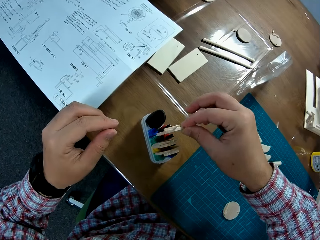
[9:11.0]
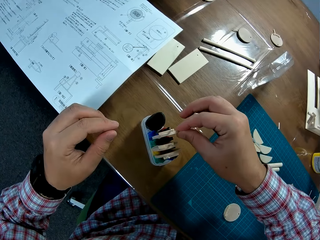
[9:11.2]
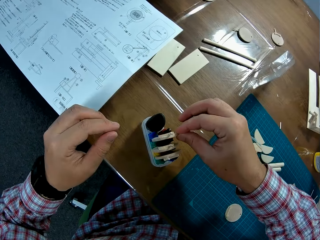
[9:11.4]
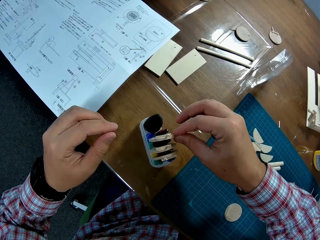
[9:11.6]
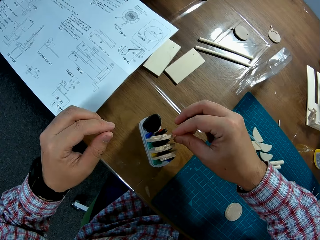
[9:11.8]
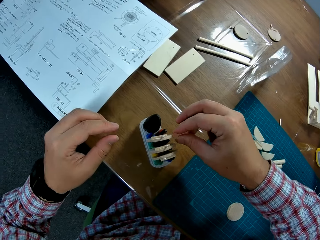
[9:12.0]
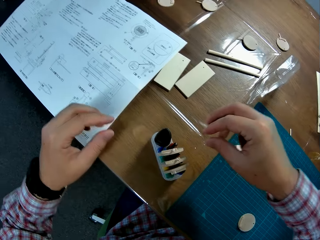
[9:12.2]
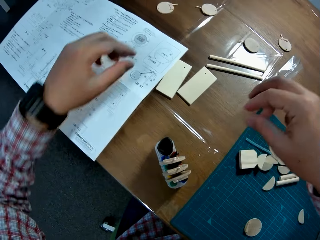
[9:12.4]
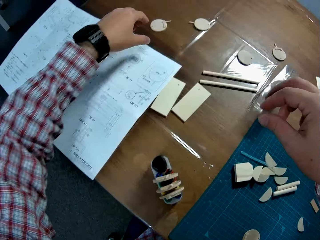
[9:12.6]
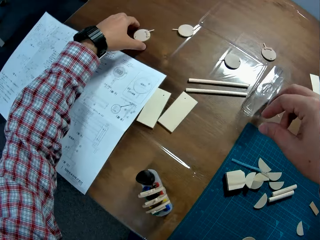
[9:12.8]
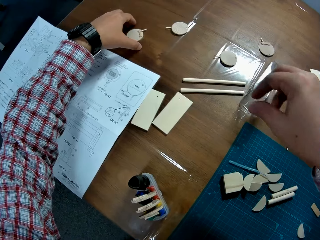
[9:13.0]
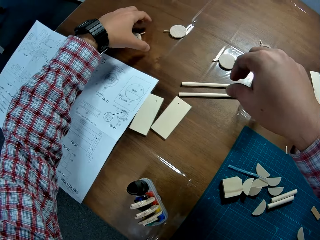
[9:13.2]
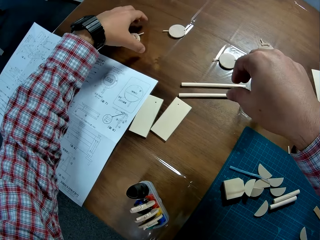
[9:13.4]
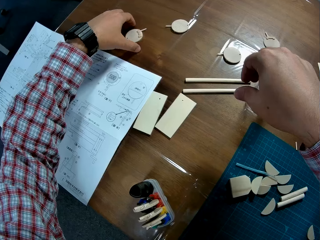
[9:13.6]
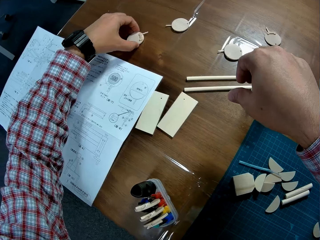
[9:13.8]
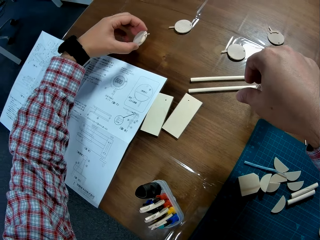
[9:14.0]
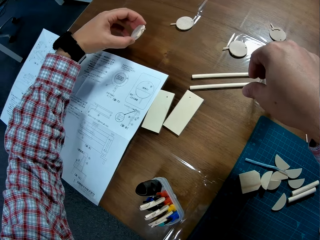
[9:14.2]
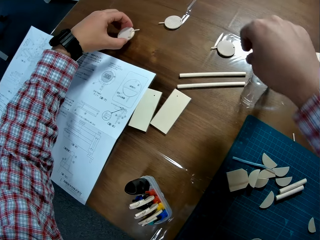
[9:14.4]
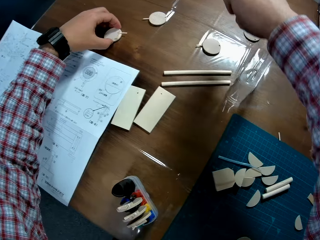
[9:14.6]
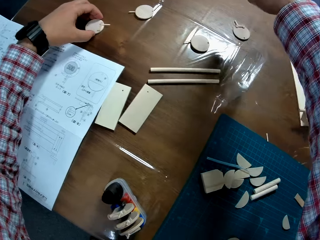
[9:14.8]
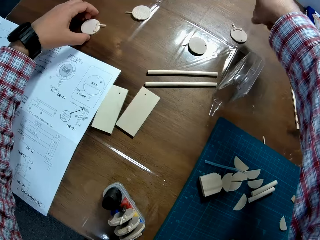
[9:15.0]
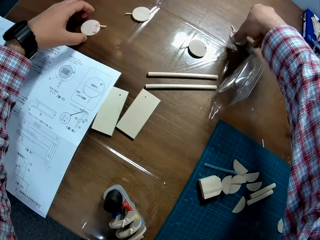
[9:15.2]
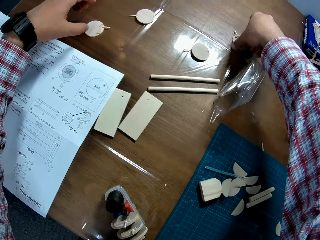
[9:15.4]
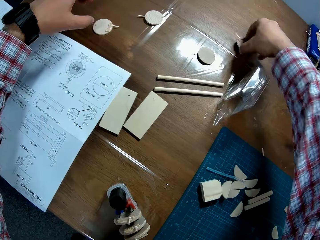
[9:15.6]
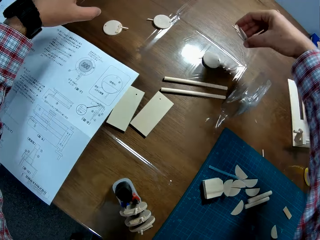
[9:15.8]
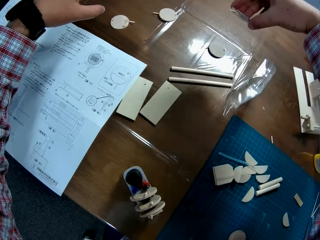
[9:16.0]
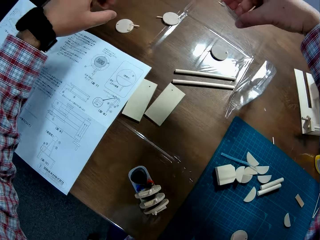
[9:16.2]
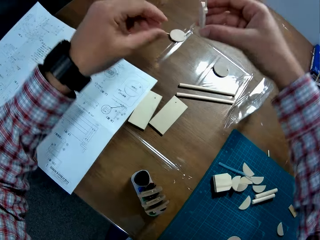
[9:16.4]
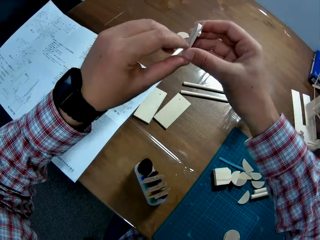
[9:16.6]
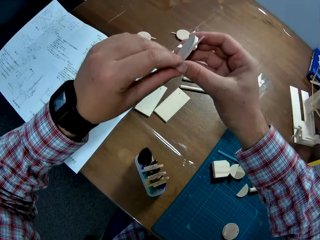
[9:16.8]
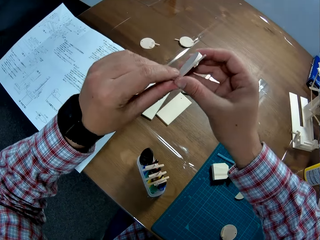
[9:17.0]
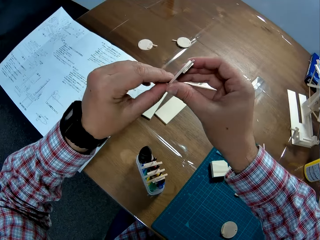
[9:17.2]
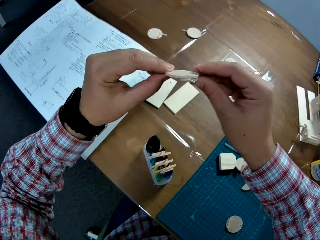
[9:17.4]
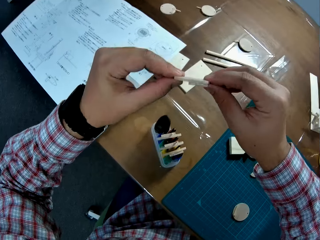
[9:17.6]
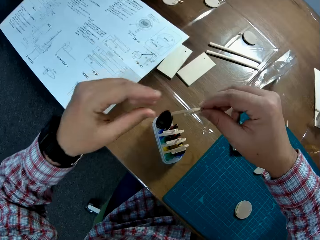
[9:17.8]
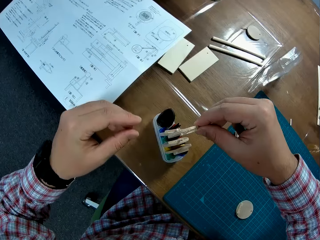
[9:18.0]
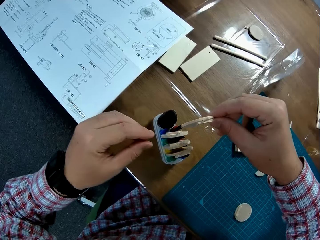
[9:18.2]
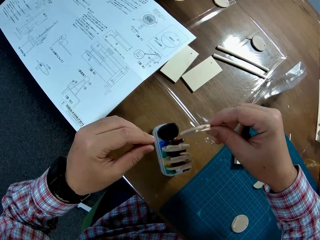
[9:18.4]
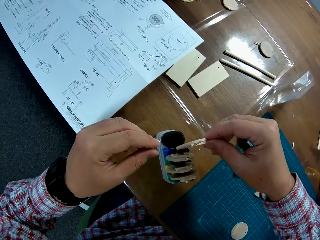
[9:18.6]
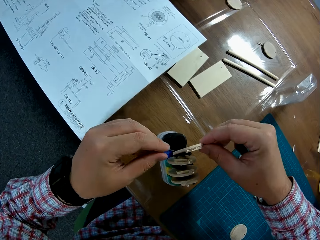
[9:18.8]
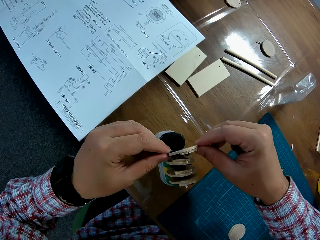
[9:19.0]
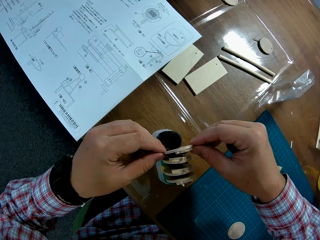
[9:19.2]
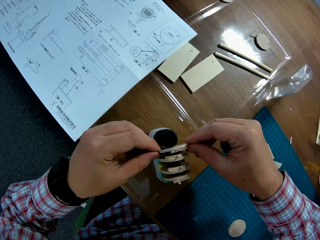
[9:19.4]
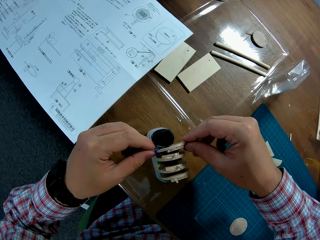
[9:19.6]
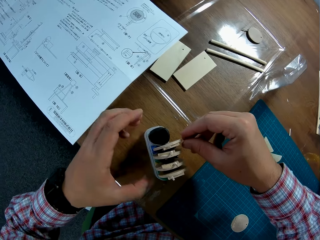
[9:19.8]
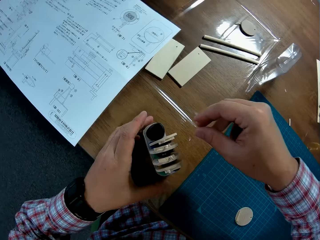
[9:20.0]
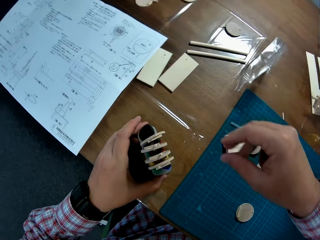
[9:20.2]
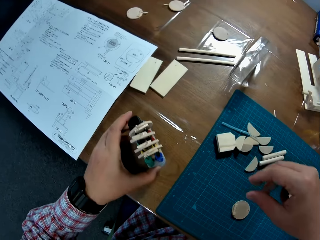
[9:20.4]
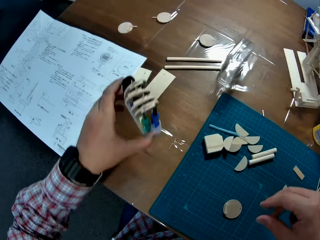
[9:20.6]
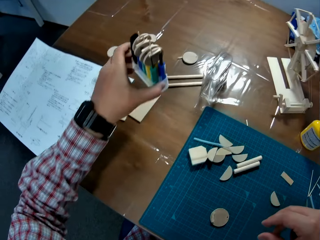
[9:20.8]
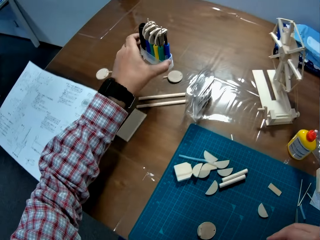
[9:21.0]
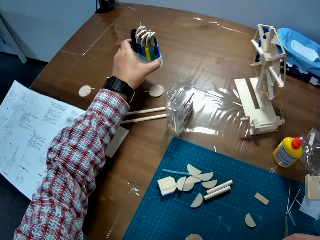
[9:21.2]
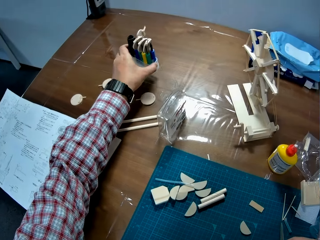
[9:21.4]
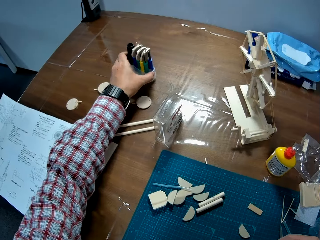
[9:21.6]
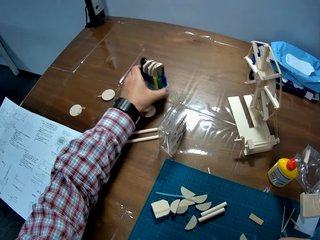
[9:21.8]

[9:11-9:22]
The camera wearer puts the plastic between the screwdrivers on the table. They pick up the plastic on the table. They pick up the piggybank. They drop the plastic on the table. They pick up the wooden craft or wood on the table. They put the wood between the pack of screwdrivers on the table. They arrange the wooden craft to another craft material. They pick up the wooden crafts and carry the pack of screwdrivers on the table.

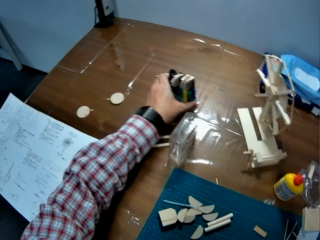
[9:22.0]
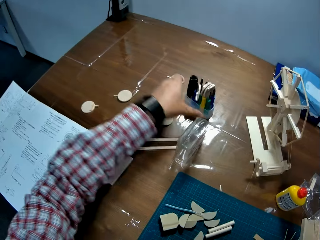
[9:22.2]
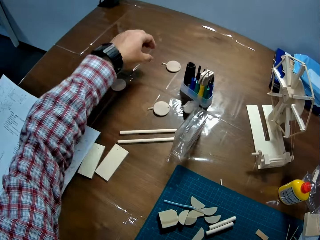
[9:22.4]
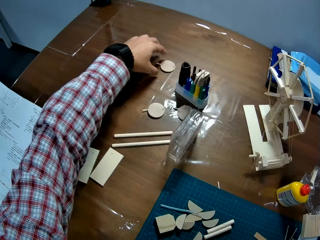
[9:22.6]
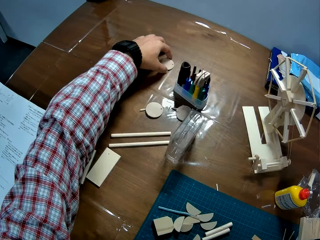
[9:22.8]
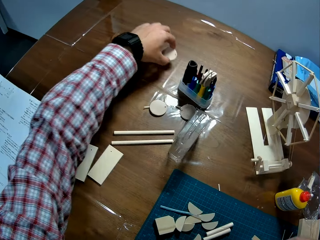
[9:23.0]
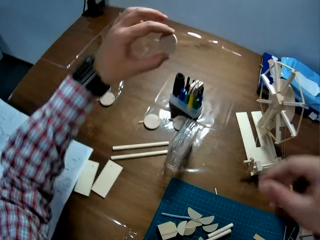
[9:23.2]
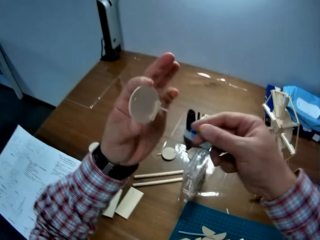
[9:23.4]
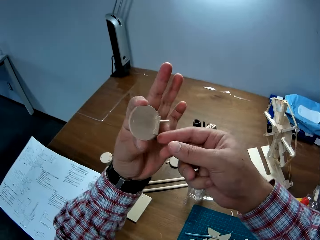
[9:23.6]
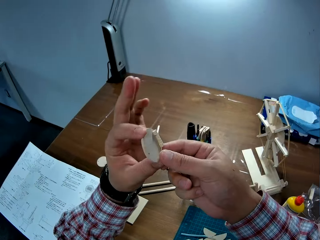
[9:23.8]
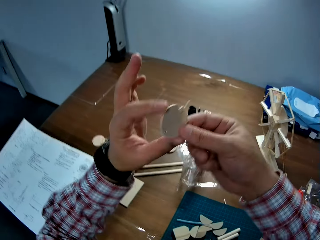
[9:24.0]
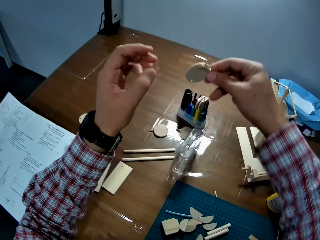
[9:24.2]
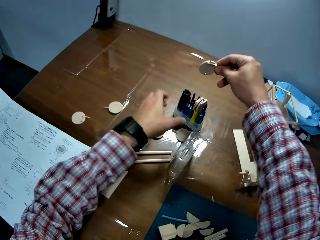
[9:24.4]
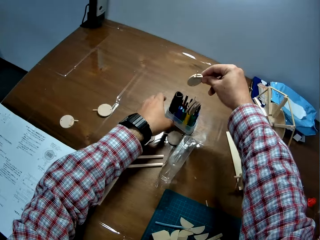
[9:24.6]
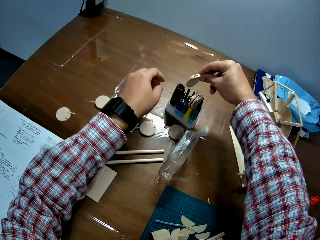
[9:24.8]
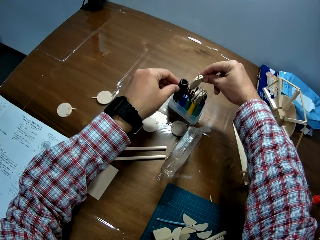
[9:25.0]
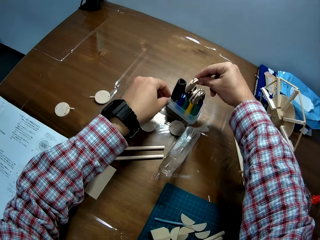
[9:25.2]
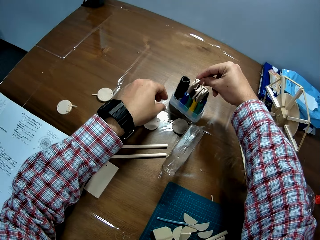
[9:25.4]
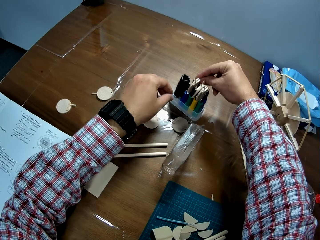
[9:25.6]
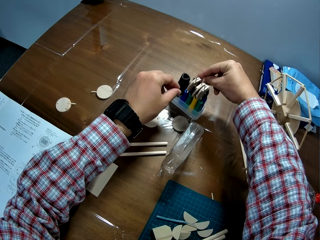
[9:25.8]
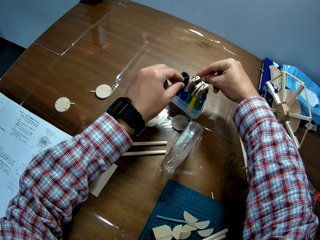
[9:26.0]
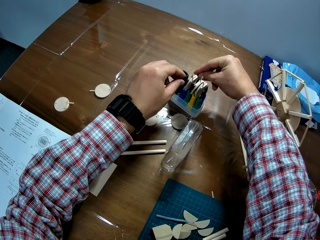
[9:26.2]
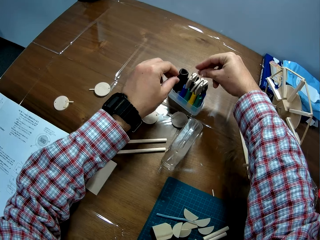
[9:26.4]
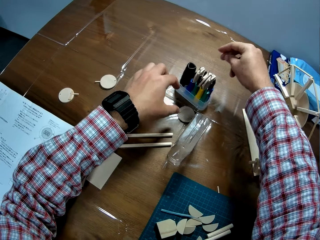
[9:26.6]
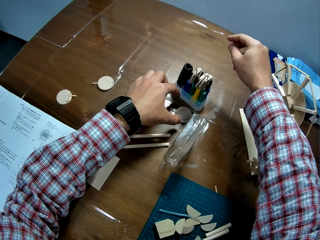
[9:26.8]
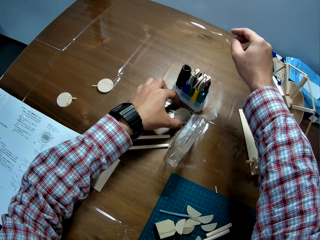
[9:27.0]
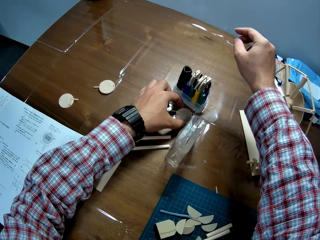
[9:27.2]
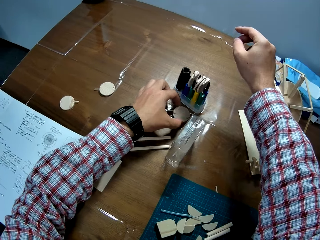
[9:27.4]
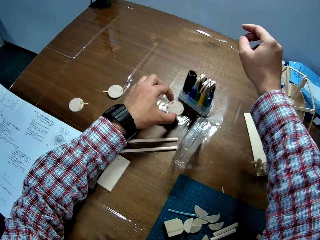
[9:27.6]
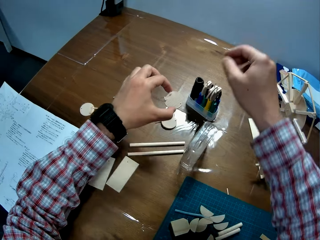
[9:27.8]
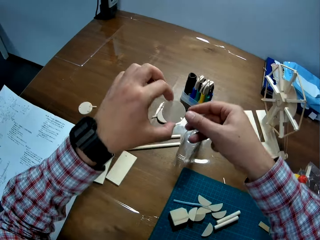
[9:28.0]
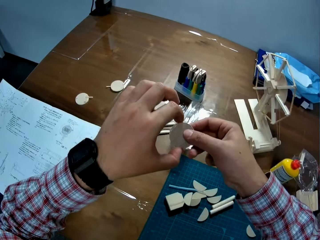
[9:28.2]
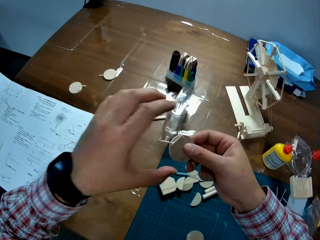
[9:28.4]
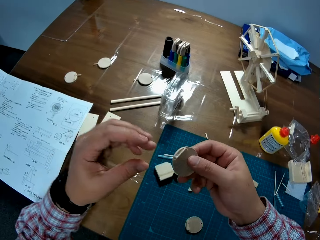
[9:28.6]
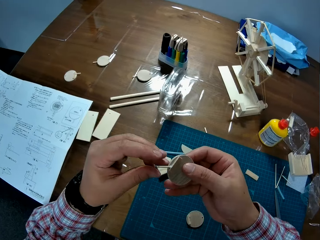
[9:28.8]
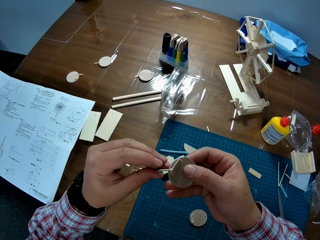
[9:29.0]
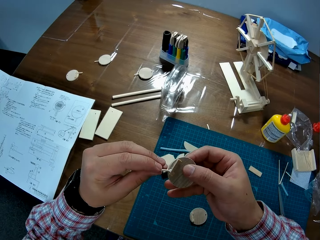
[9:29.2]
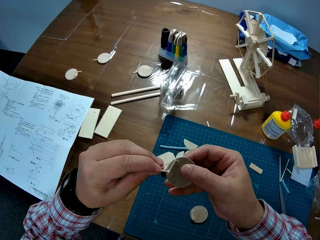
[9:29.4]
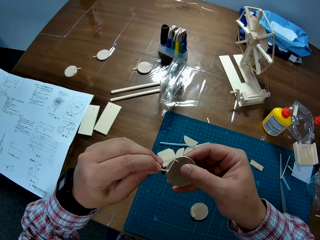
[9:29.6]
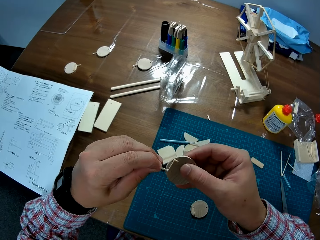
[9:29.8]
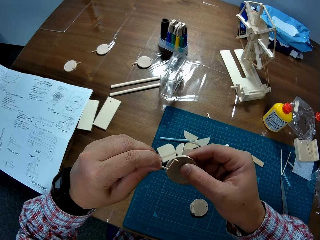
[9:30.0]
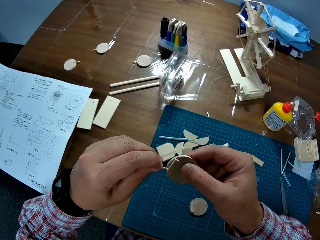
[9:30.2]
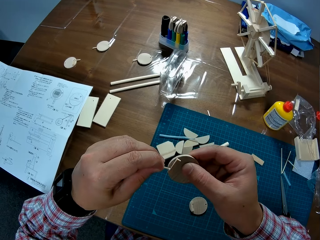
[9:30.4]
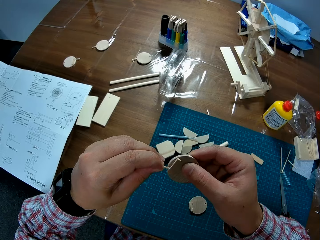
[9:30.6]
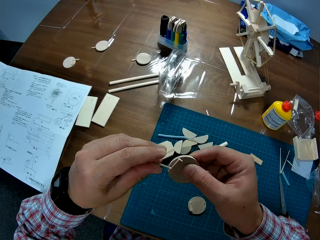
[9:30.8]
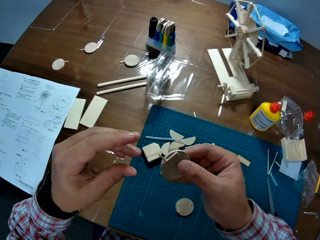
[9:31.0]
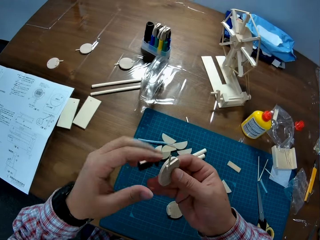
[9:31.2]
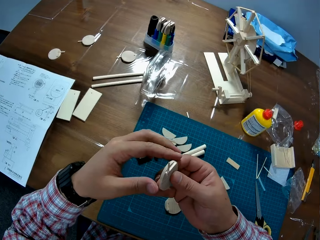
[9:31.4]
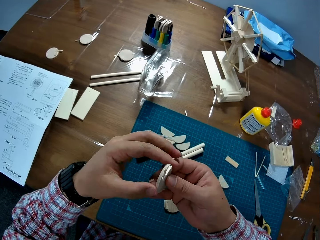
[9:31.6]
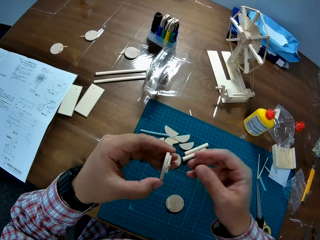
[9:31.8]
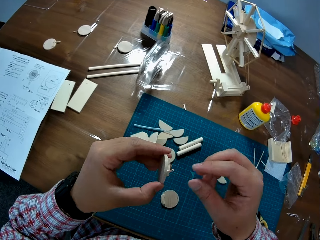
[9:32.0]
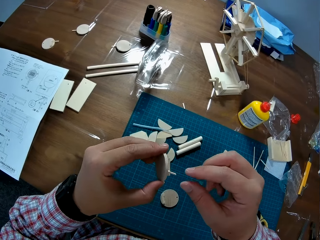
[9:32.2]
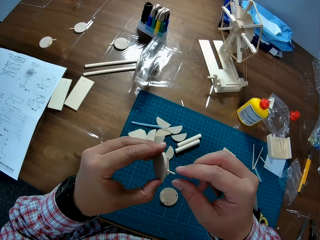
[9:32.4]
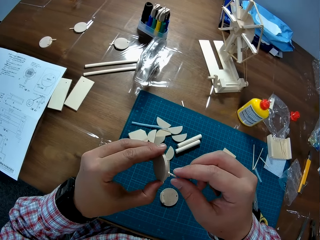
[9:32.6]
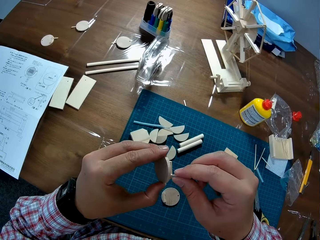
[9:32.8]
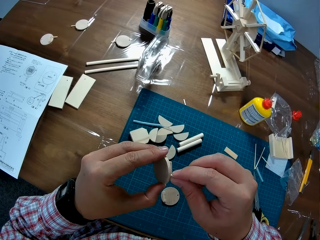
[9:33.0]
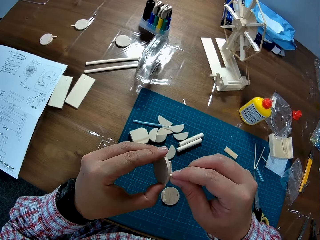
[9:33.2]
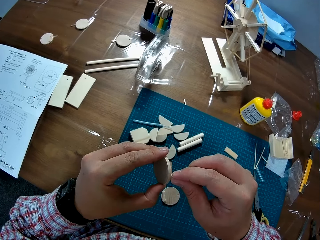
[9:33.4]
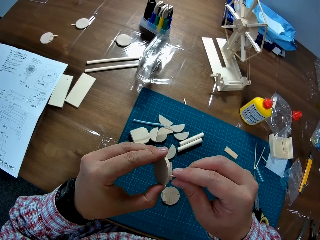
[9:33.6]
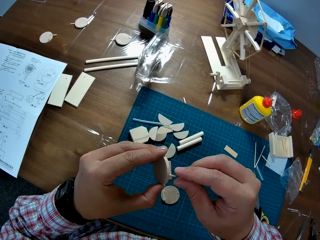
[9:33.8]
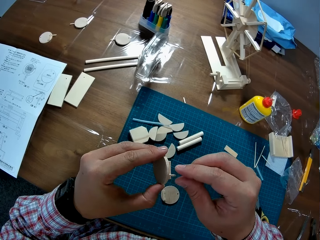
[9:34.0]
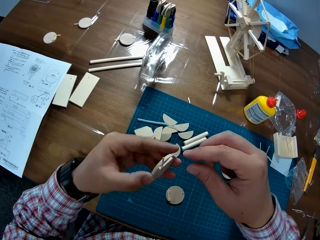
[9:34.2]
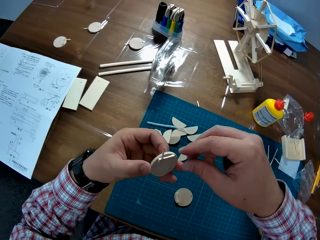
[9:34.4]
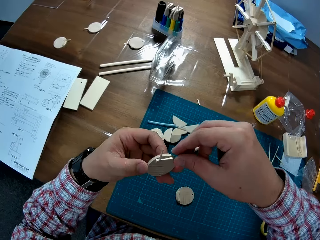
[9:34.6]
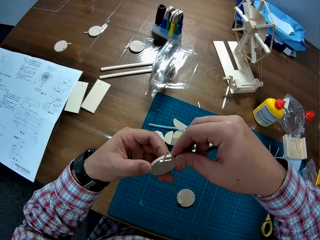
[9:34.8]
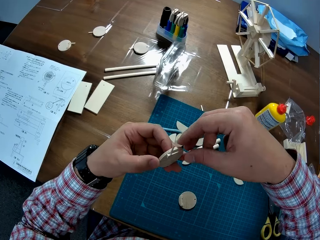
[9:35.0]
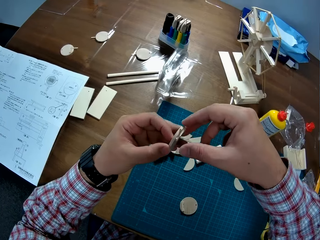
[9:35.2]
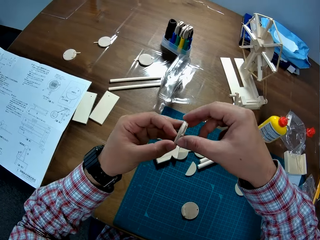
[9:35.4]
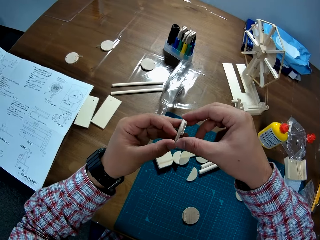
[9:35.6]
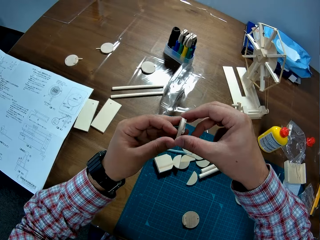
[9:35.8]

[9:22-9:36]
The camera wearer puts the wooden crafts on the table. He drops the pack of screwdrivers on another side of the table. He moves the craft materials on the table. He picks up the wooden craft or wood from the table. He puts the wood between the pack of screwdrivers on the table. He arranges the wooden craft to the other craft material. He picks up the wooden craft from the table. He adjusts the wood in his hand.
